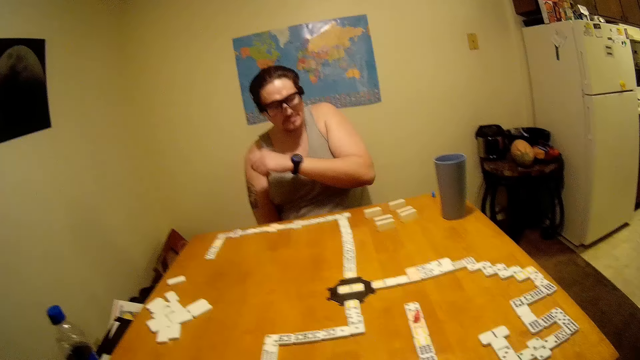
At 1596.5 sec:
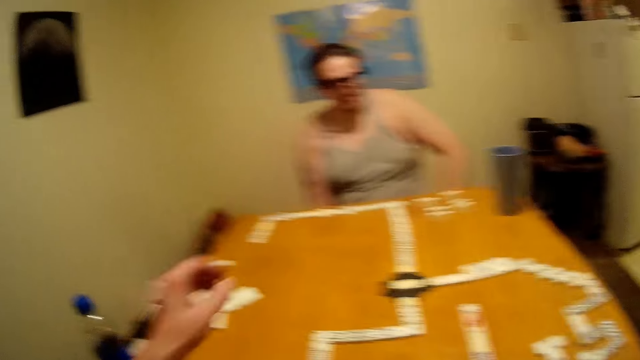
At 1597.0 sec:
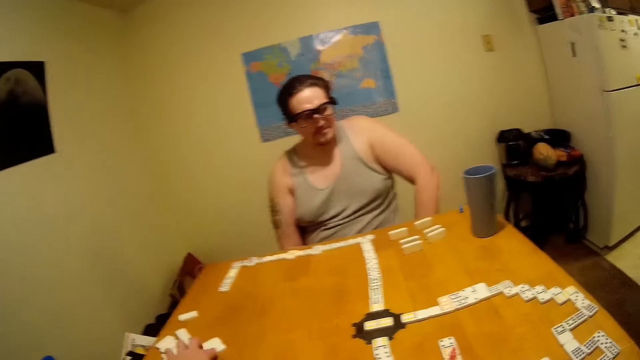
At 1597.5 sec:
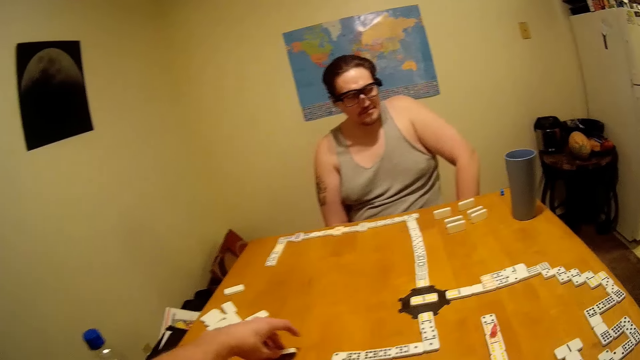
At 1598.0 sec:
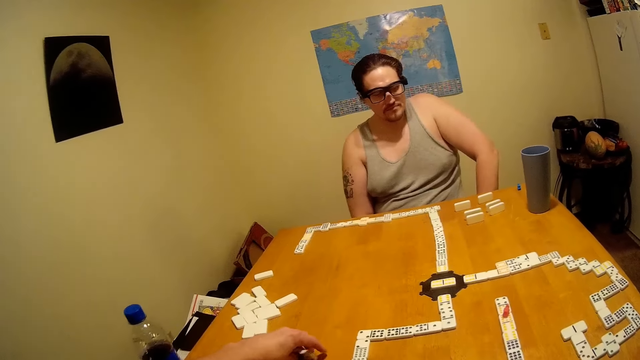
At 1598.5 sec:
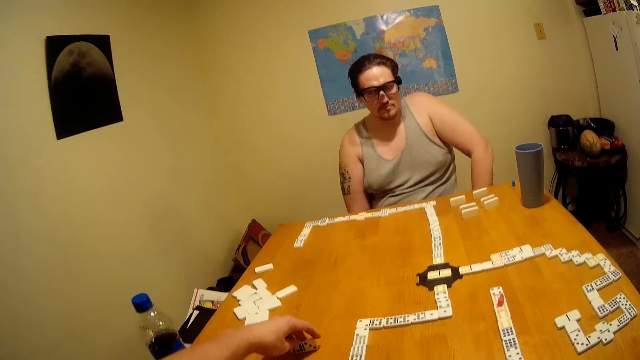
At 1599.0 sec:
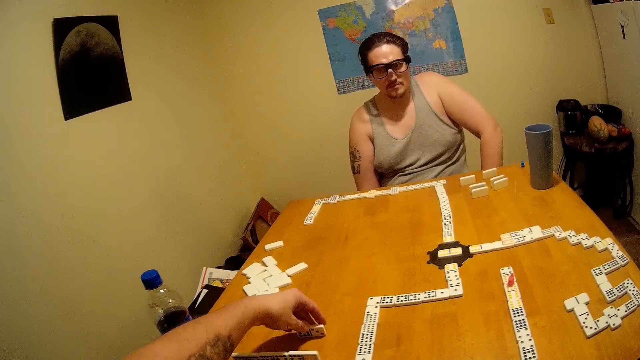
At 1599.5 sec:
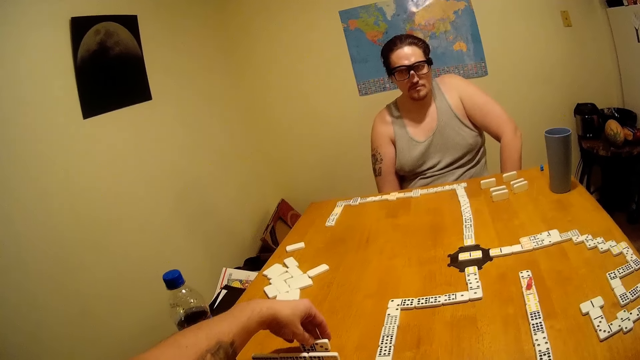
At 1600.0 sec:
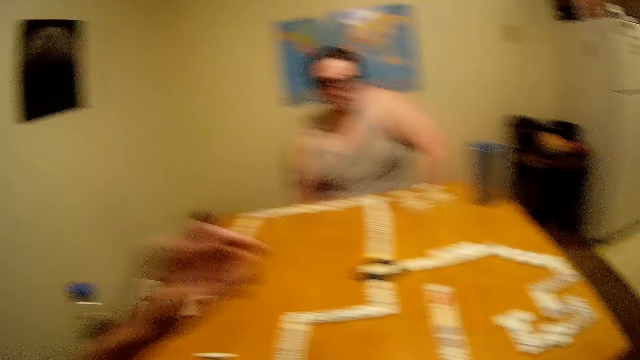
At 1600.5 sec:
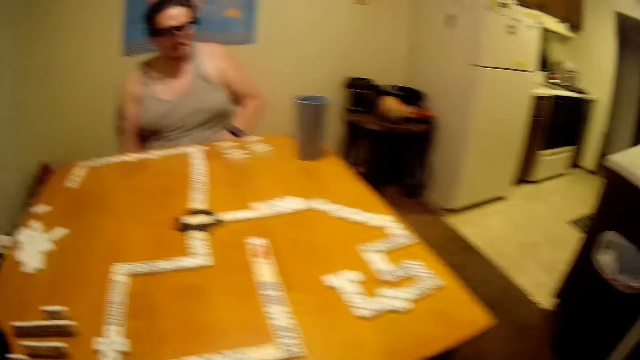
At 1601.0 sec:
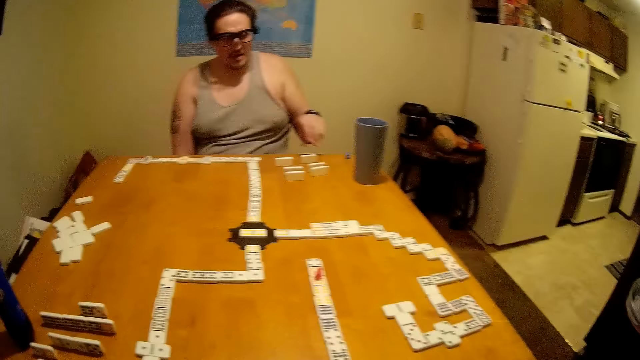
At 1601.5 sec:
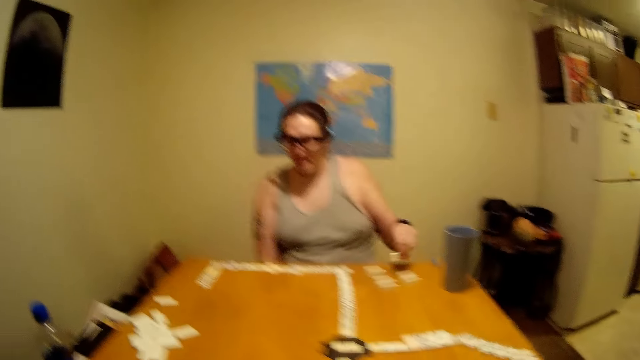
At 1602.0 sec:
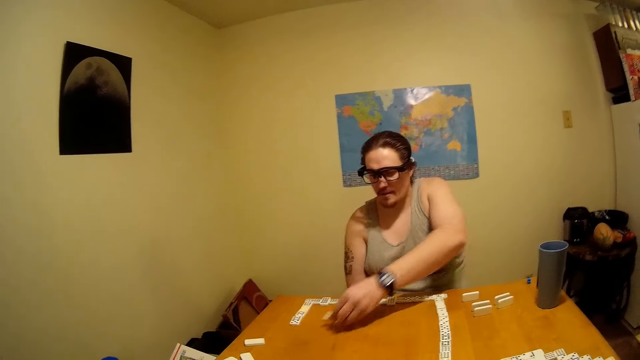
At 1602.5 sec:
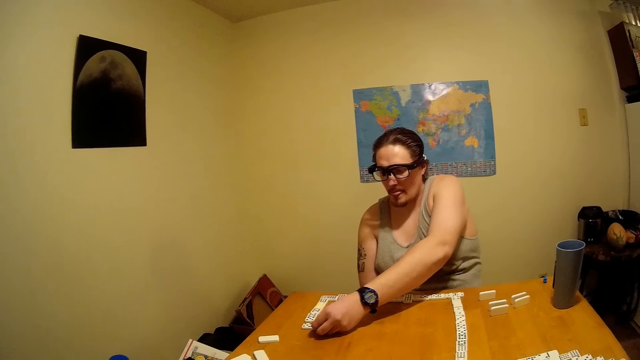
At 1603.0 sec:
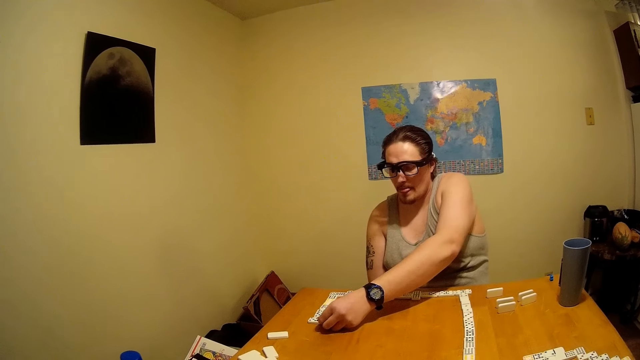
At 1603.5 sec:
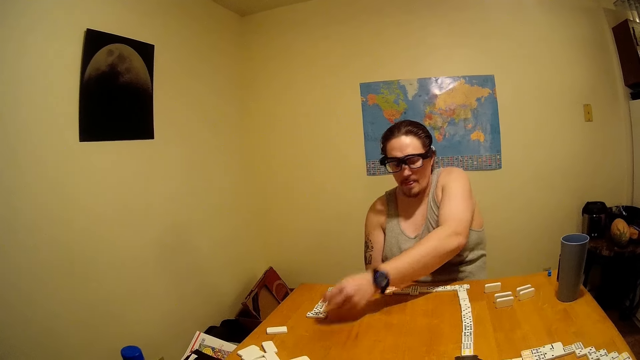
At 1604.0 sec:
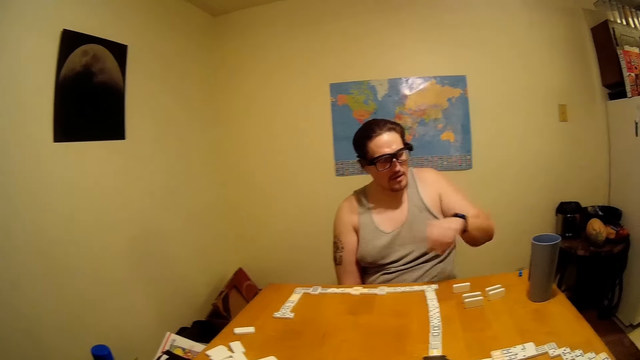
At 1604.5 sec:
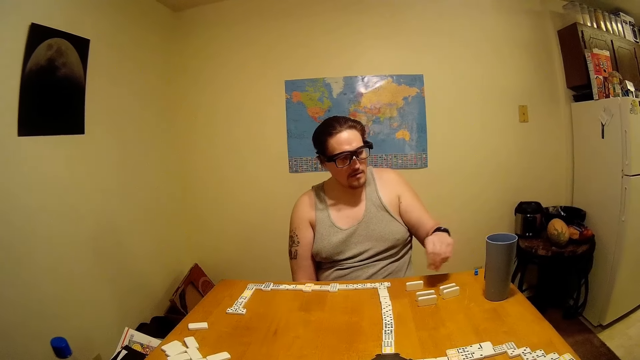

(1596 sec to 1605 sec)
The camera wearer picks up a domino. They talk. A person picks up the domino and puts the domino on the table.

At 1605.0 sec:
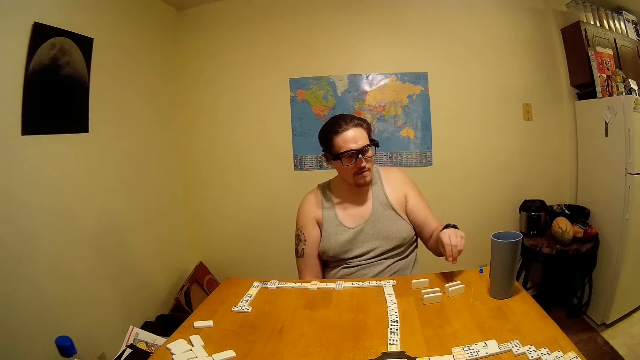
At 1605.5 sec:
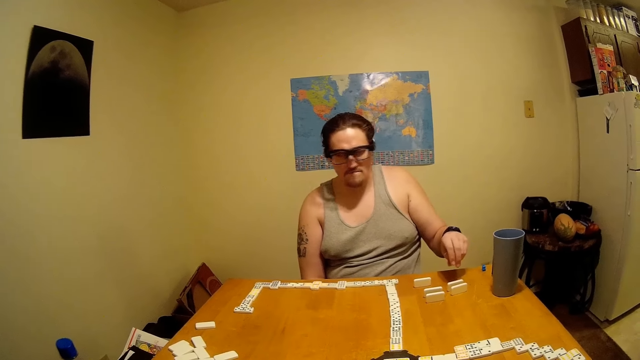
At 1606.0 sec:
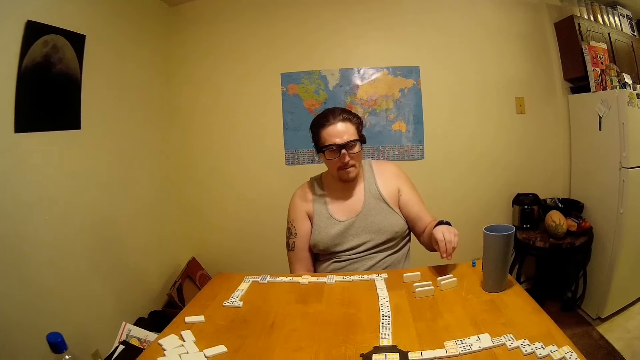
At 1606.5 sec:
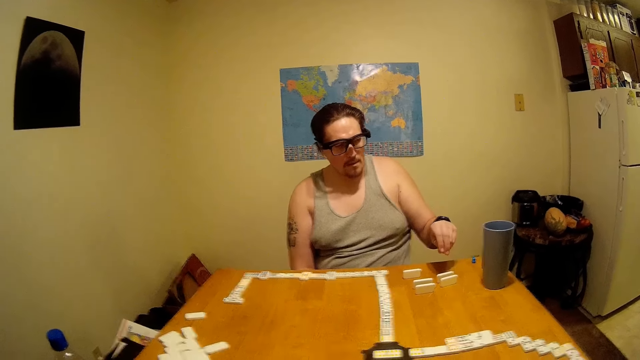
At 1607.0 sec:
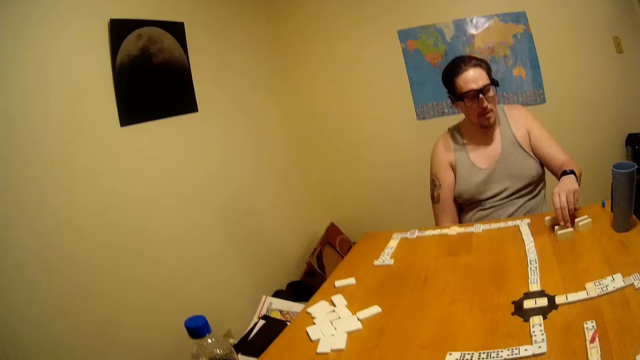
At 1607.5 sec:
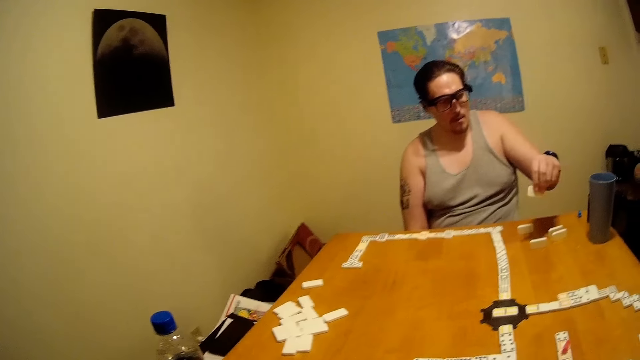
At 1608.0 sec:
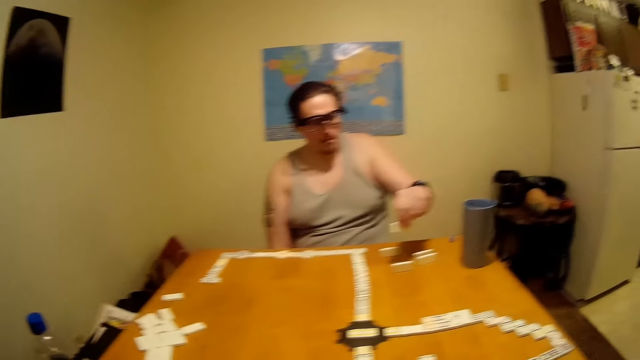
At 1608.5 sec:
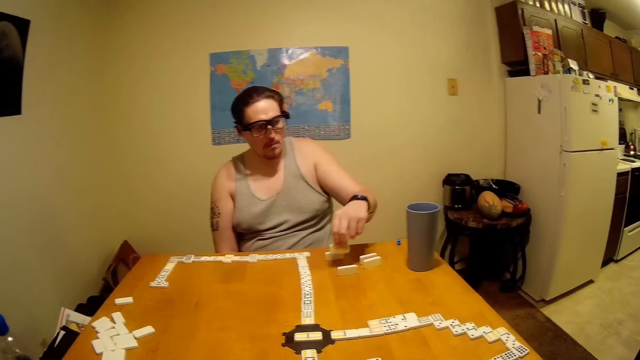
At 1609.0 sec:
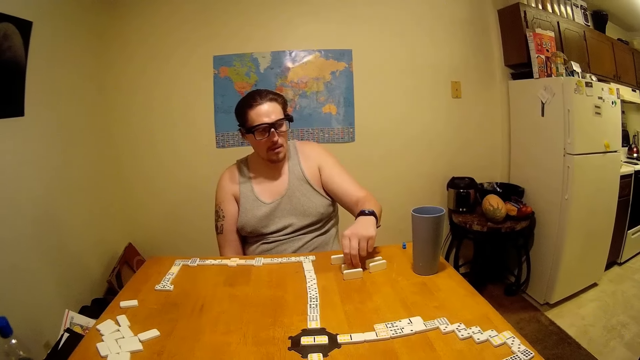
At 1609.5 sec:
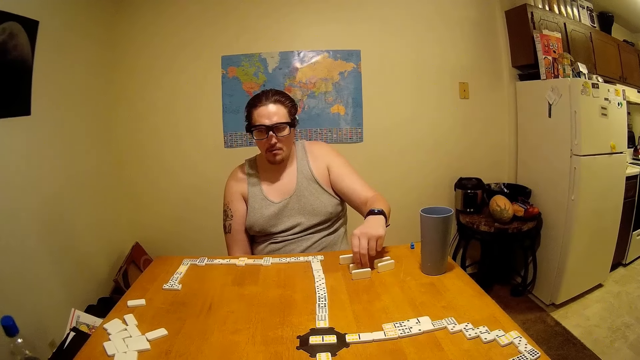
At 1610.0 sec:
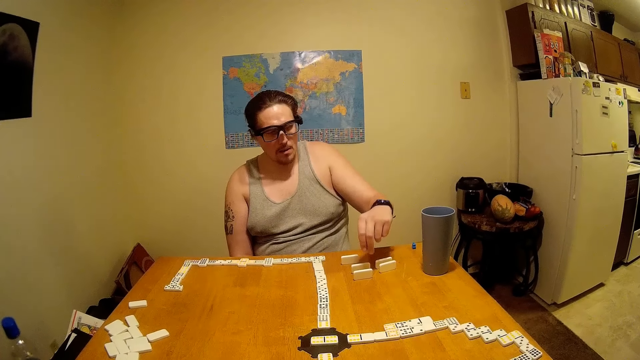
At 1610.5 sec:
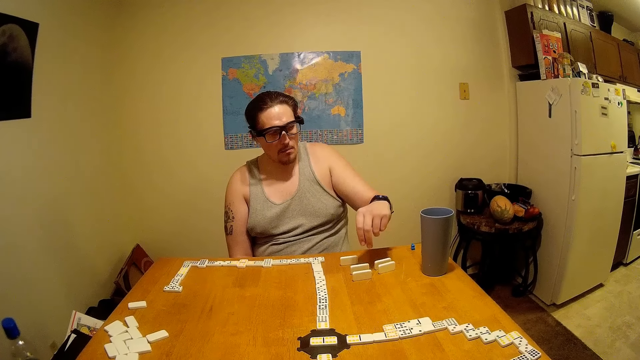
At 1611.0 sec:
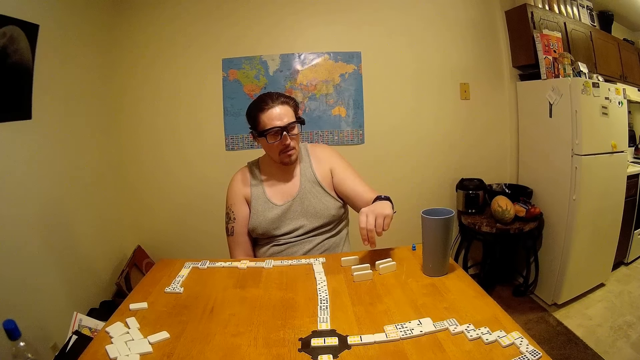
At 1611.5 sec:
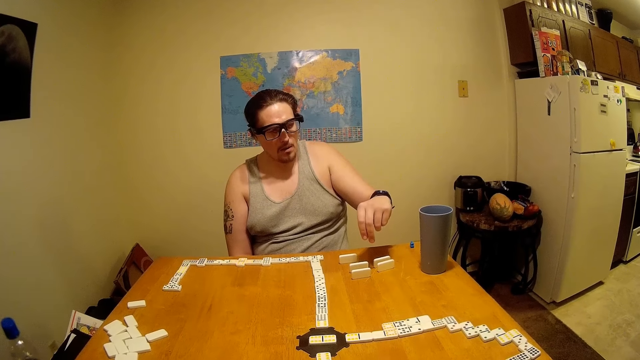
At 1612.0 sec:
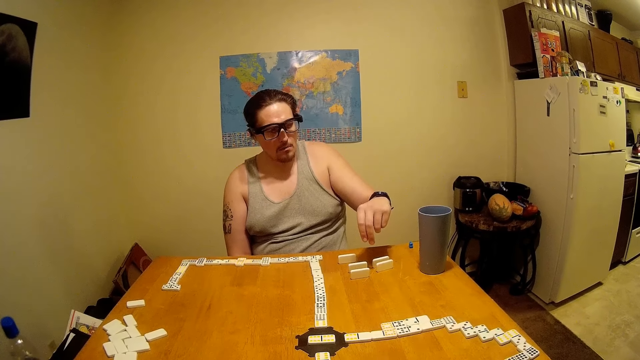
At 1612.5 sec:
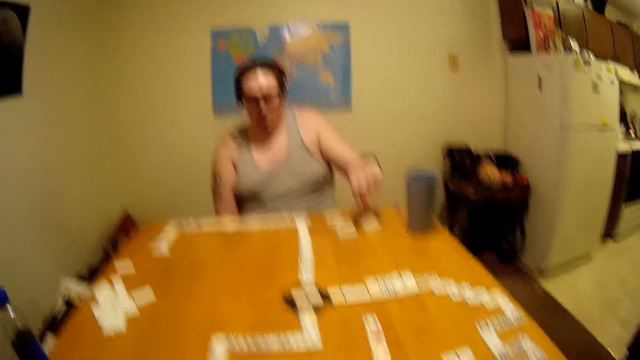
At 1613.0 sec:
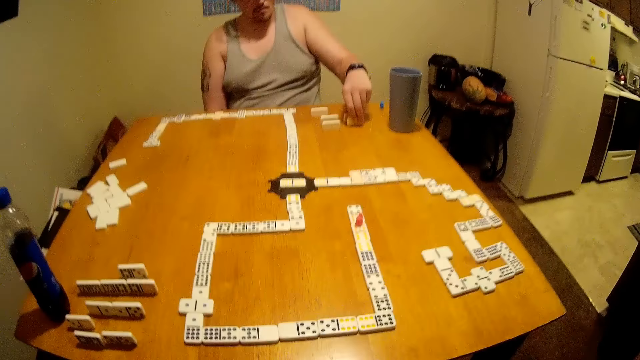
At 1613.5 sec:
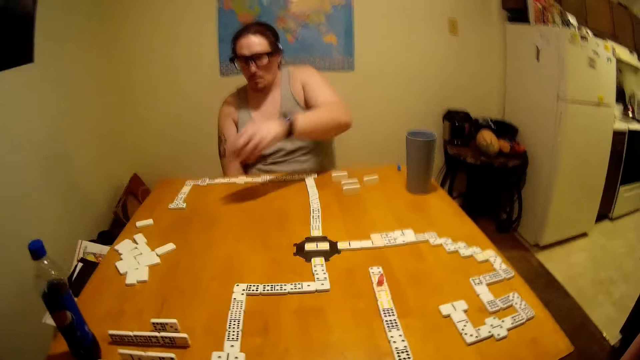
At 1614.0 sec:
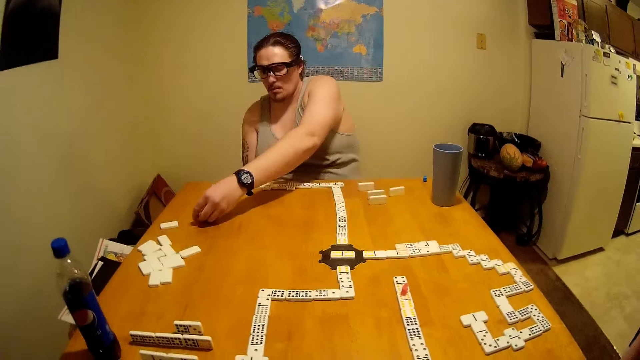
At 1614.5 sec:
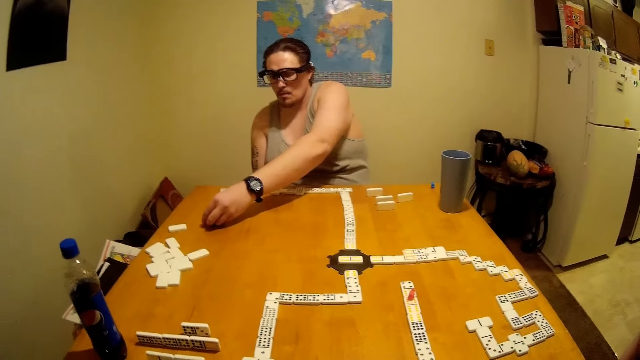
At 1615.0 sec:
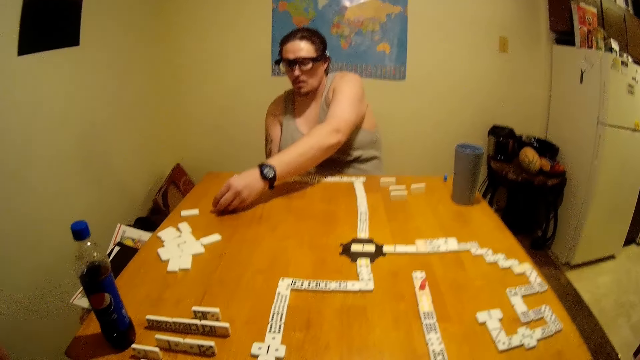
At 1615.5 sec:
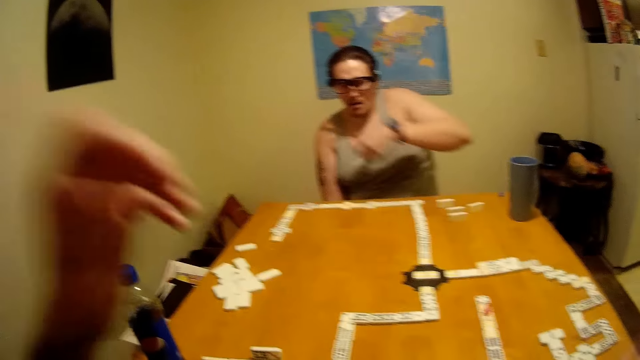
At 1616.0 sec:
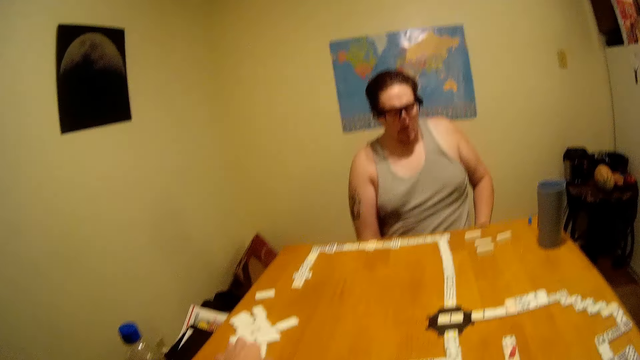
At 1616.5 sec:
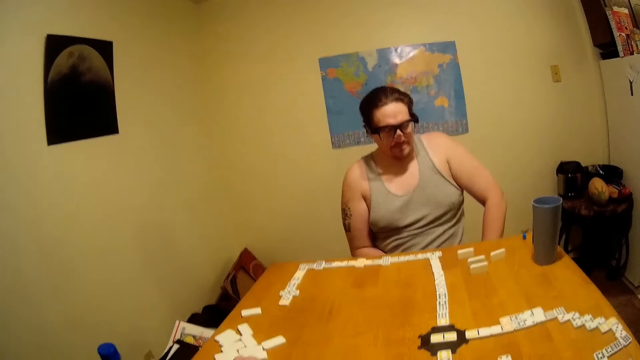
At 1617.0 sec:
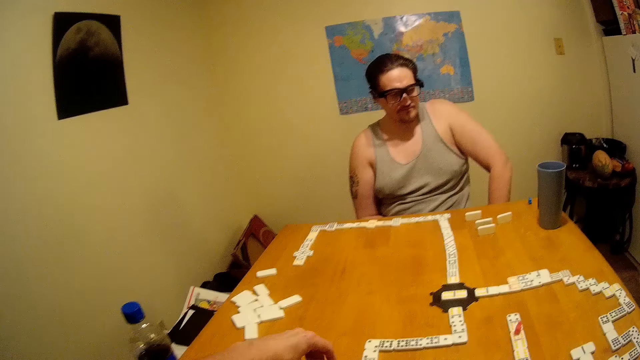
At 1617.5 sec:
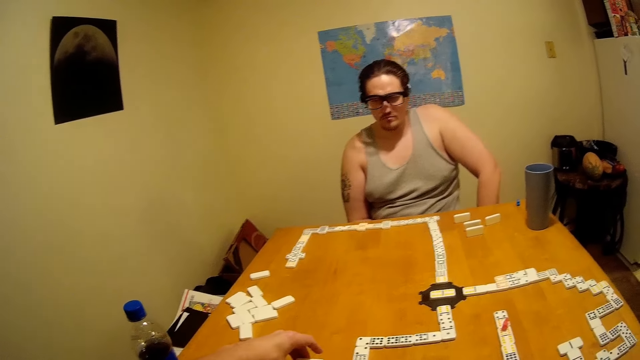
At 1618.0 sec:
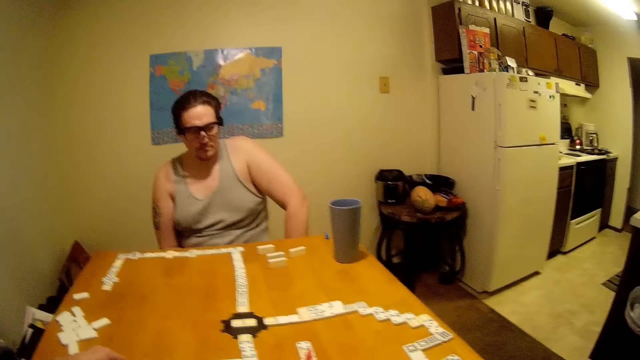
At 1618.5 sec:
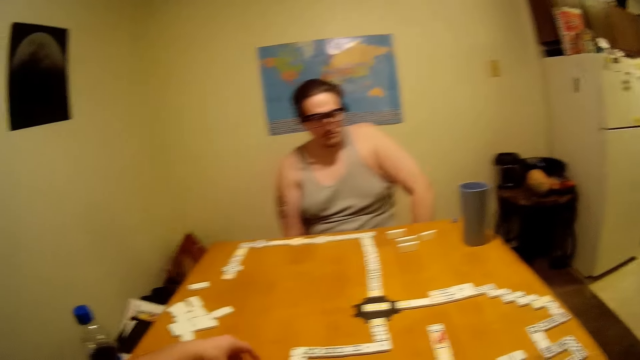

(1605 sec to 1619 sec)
A person talks, picks up a domino and puts the domino on the table. The person picks up the domino and puts the domino on the table. The camera wearer picks up the domino.
